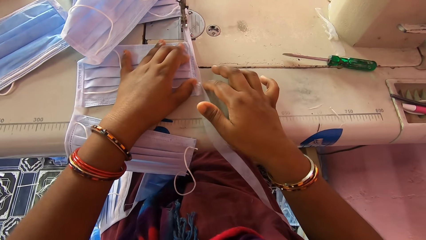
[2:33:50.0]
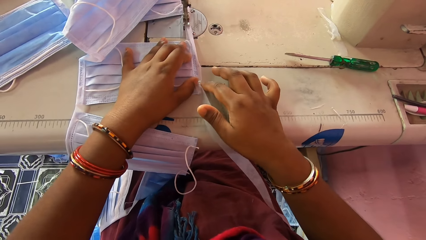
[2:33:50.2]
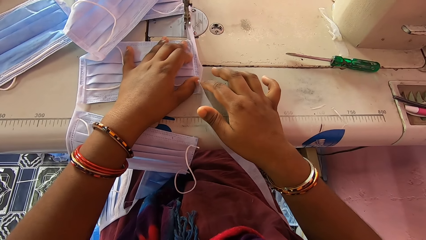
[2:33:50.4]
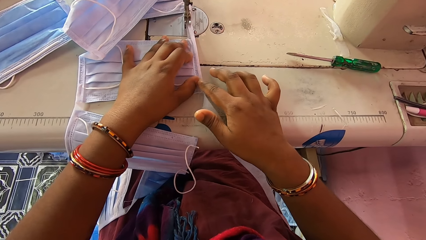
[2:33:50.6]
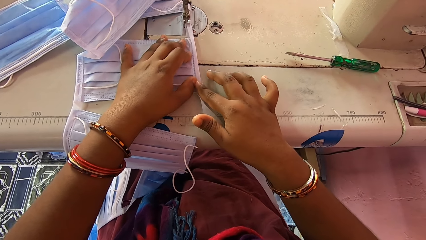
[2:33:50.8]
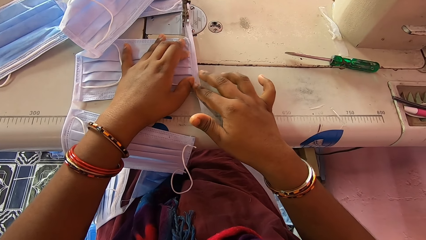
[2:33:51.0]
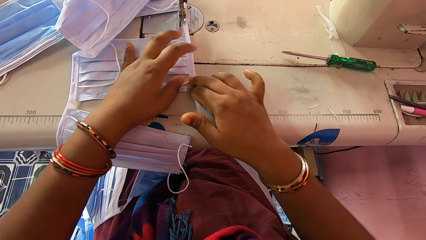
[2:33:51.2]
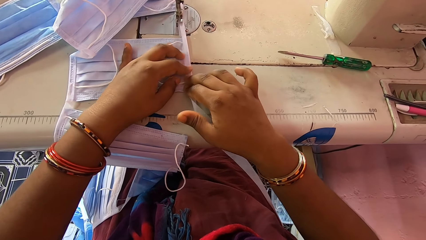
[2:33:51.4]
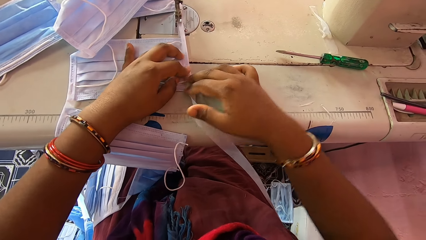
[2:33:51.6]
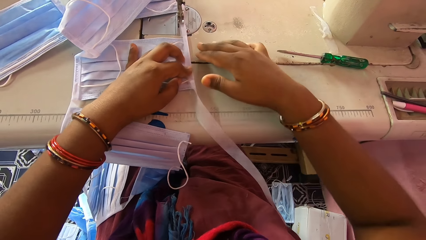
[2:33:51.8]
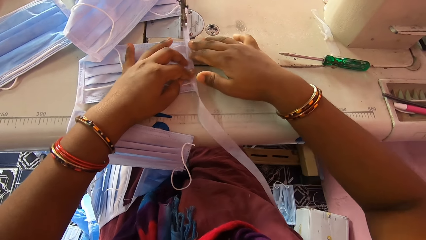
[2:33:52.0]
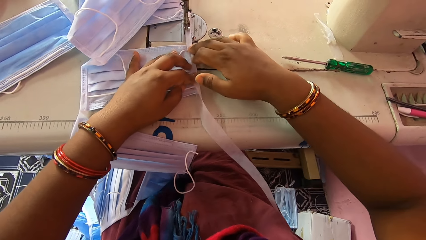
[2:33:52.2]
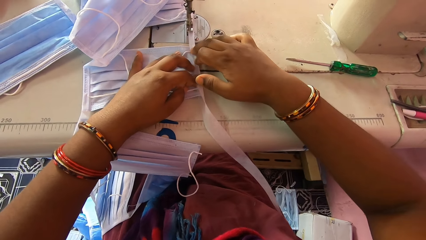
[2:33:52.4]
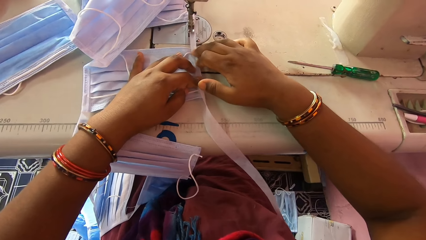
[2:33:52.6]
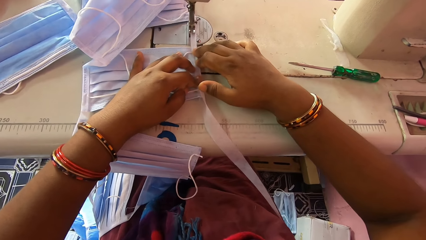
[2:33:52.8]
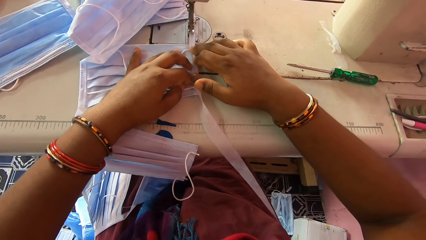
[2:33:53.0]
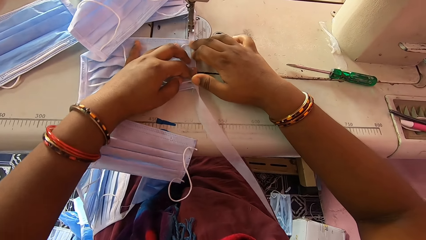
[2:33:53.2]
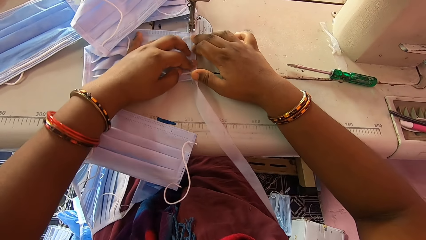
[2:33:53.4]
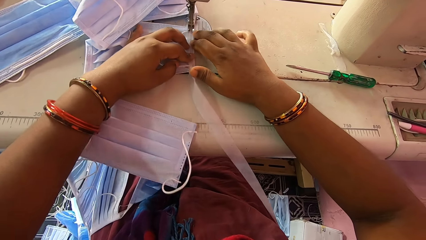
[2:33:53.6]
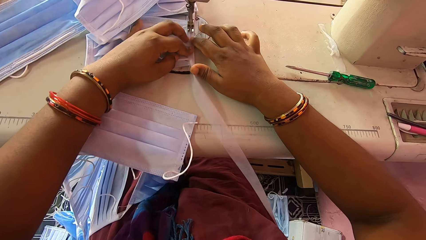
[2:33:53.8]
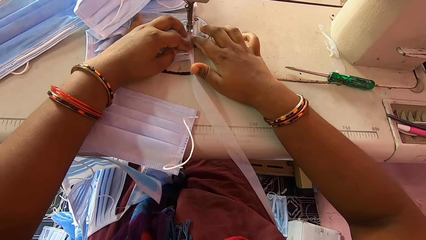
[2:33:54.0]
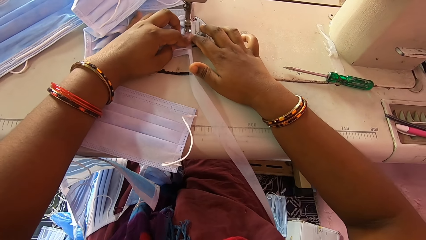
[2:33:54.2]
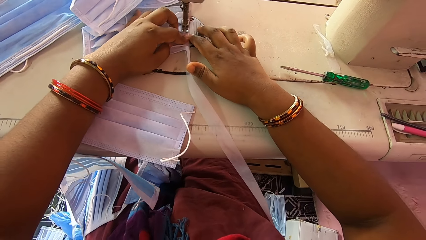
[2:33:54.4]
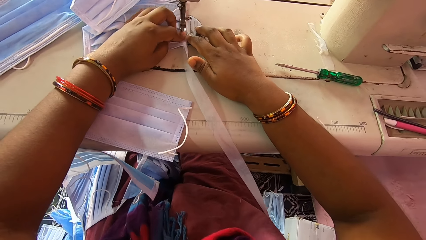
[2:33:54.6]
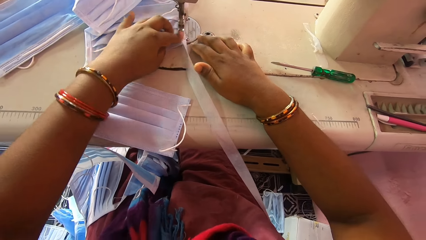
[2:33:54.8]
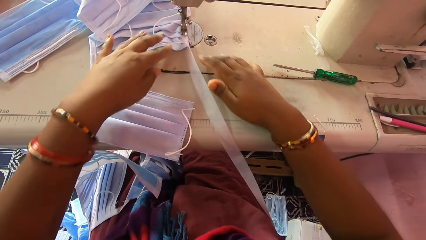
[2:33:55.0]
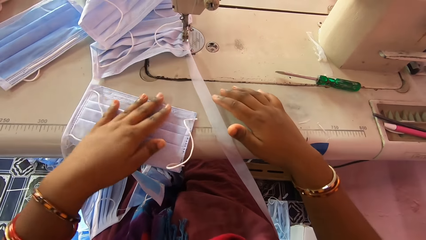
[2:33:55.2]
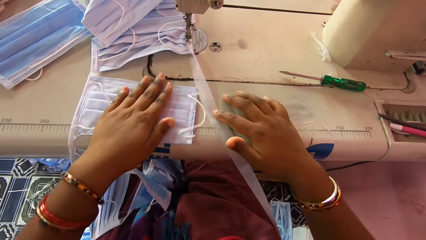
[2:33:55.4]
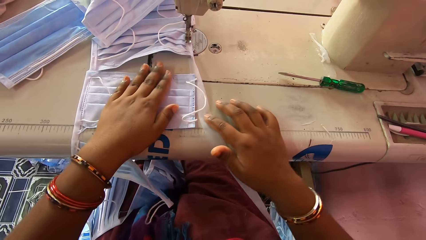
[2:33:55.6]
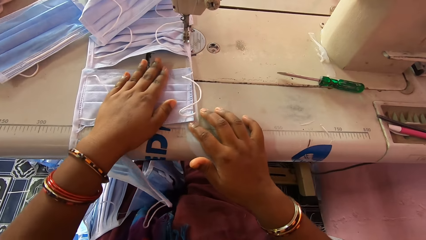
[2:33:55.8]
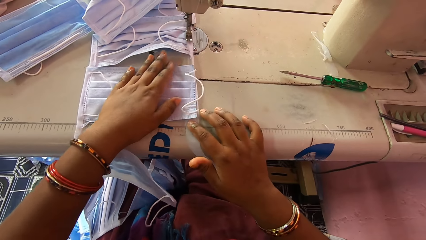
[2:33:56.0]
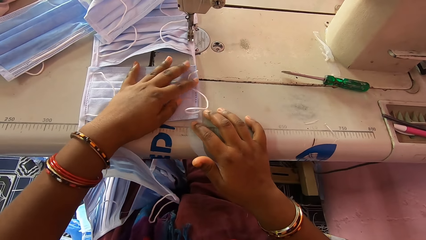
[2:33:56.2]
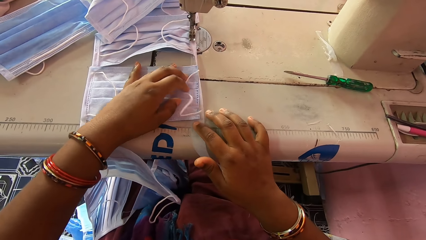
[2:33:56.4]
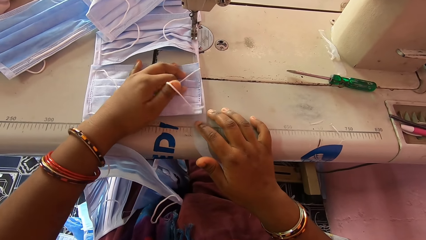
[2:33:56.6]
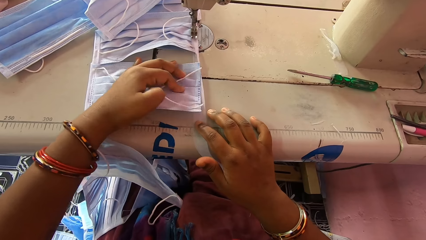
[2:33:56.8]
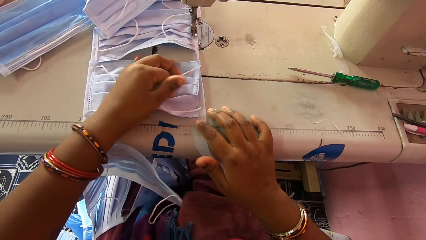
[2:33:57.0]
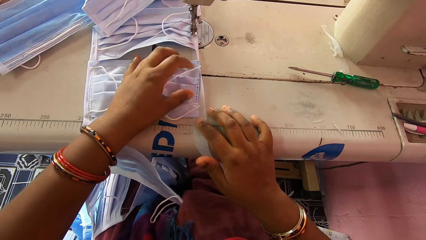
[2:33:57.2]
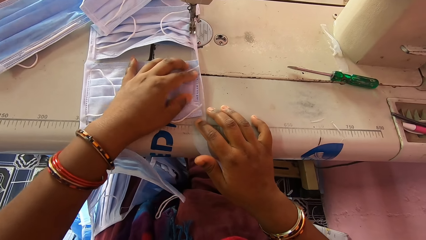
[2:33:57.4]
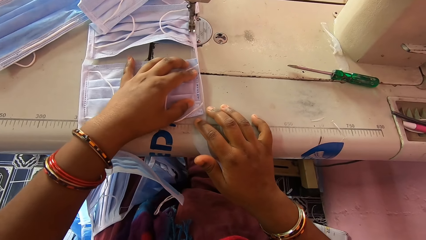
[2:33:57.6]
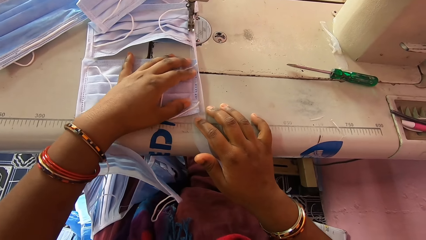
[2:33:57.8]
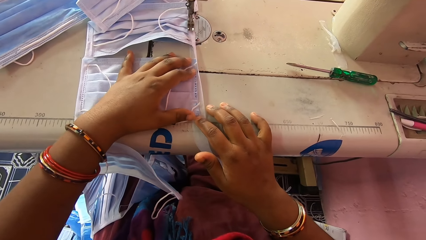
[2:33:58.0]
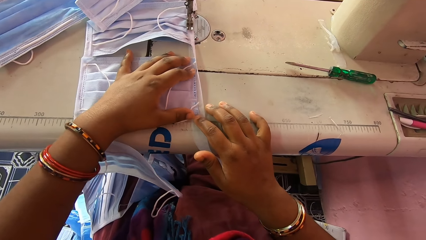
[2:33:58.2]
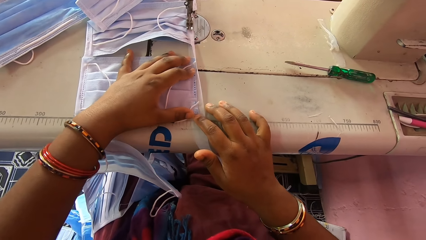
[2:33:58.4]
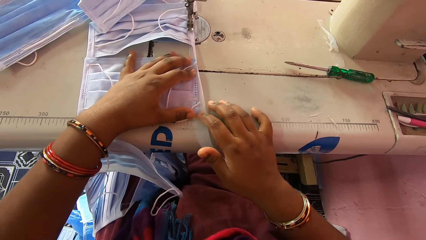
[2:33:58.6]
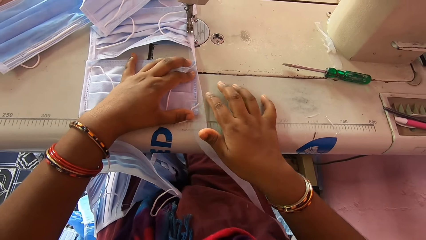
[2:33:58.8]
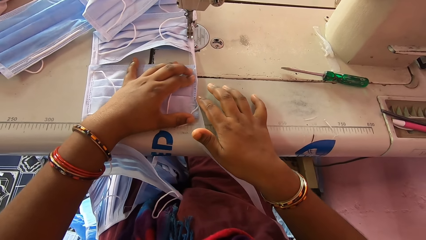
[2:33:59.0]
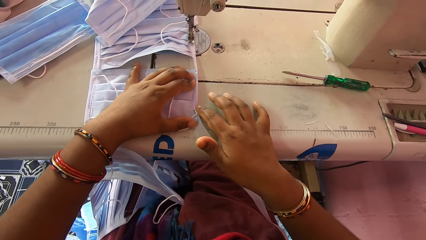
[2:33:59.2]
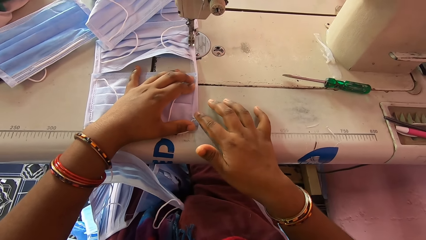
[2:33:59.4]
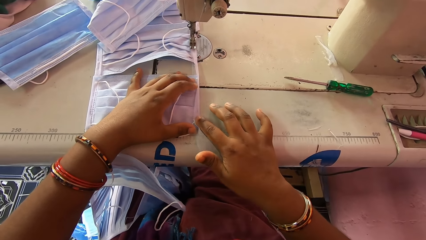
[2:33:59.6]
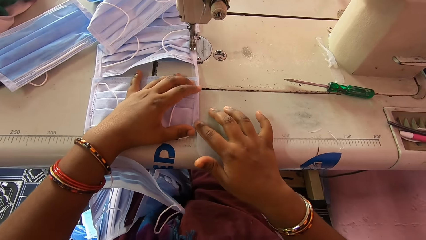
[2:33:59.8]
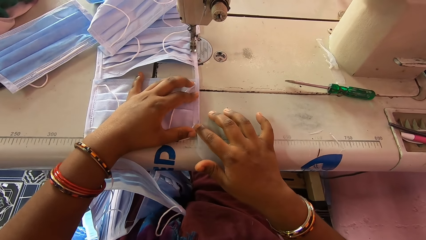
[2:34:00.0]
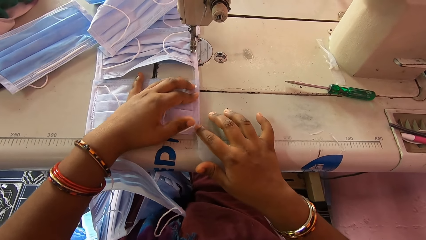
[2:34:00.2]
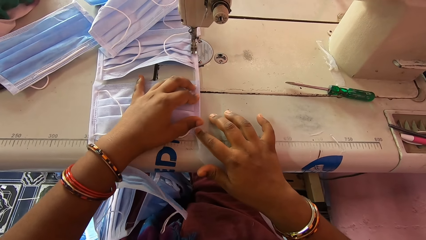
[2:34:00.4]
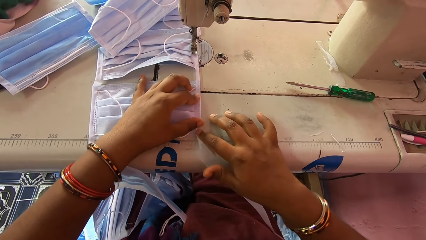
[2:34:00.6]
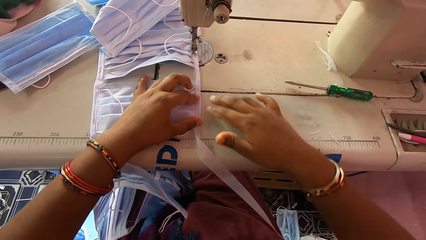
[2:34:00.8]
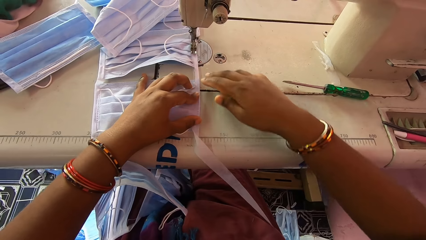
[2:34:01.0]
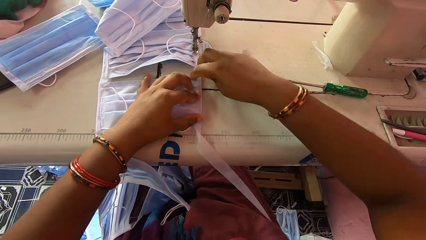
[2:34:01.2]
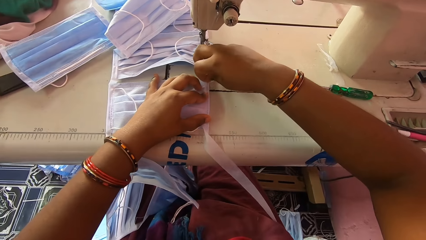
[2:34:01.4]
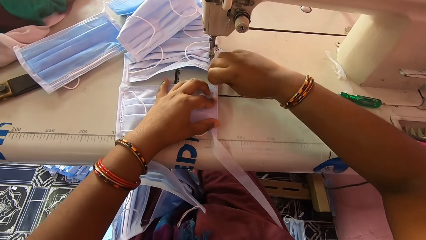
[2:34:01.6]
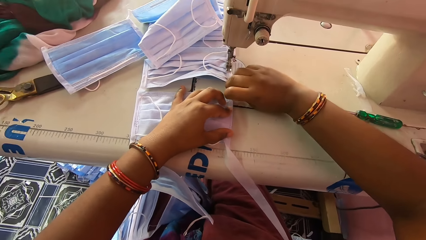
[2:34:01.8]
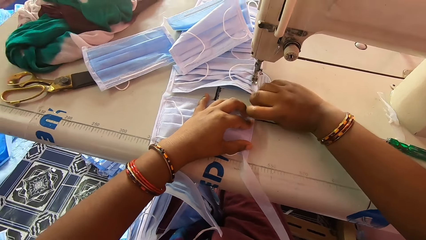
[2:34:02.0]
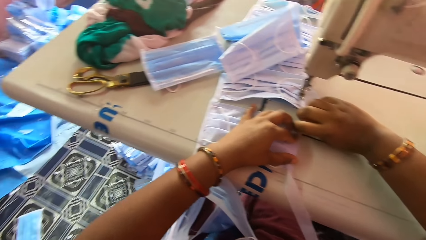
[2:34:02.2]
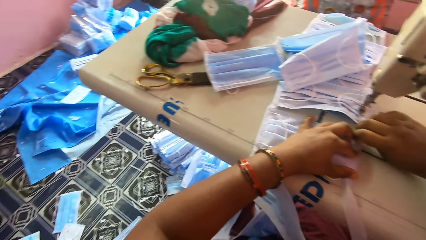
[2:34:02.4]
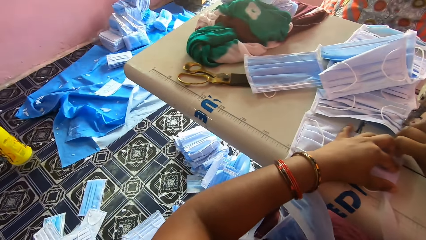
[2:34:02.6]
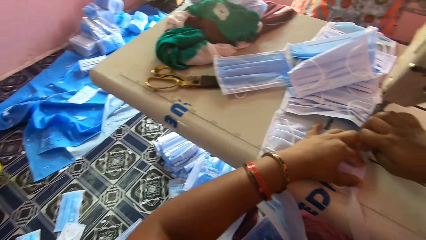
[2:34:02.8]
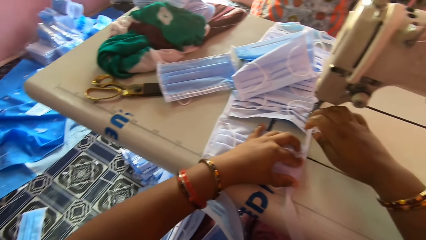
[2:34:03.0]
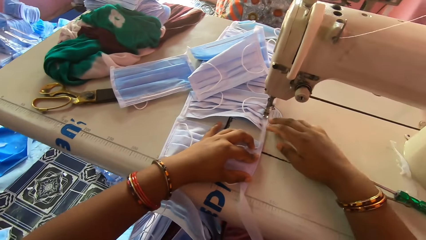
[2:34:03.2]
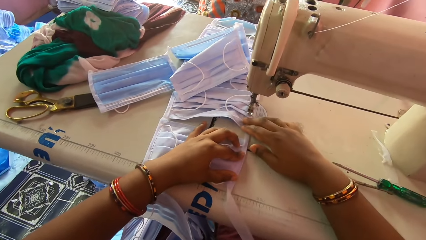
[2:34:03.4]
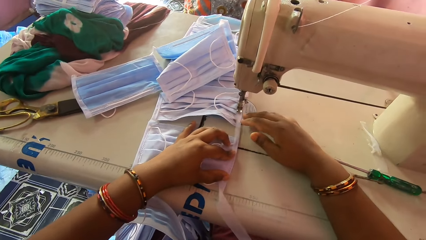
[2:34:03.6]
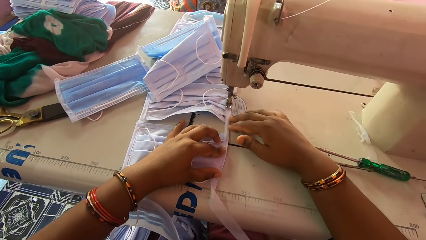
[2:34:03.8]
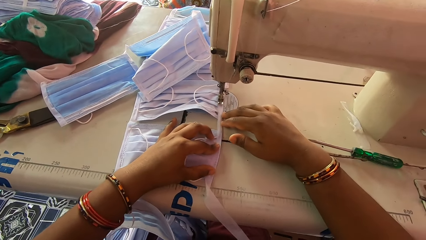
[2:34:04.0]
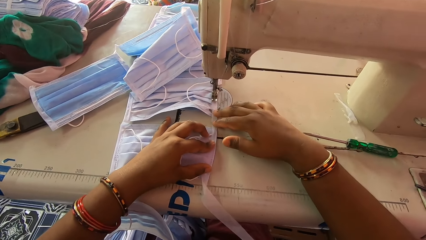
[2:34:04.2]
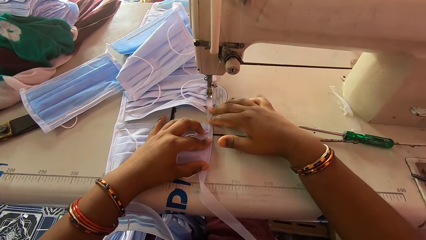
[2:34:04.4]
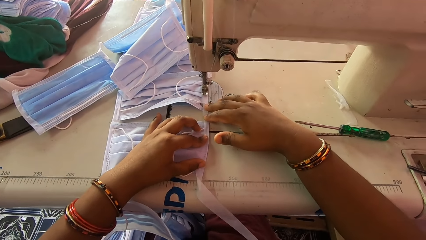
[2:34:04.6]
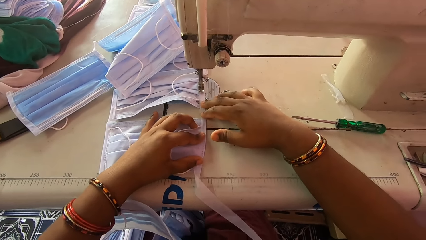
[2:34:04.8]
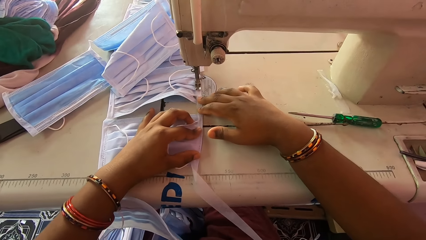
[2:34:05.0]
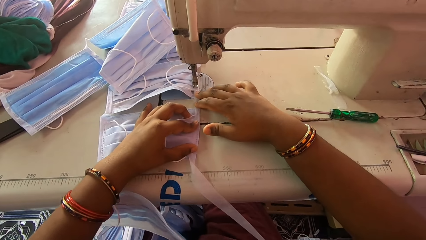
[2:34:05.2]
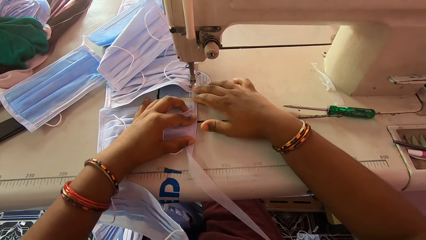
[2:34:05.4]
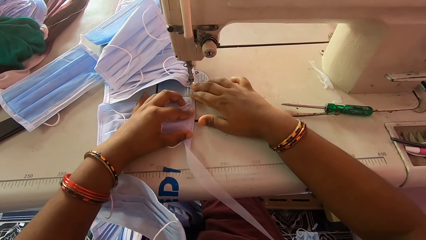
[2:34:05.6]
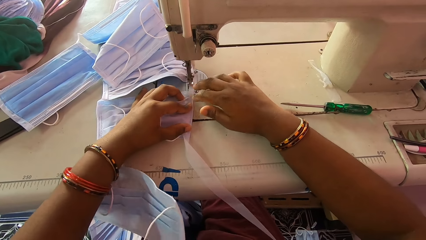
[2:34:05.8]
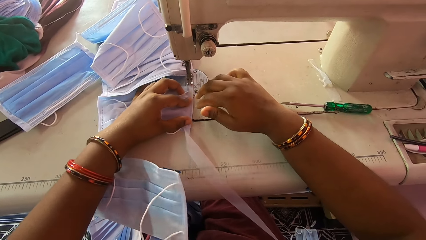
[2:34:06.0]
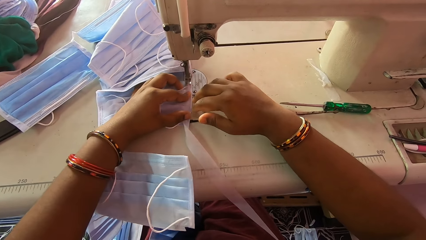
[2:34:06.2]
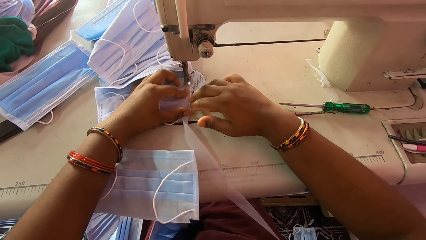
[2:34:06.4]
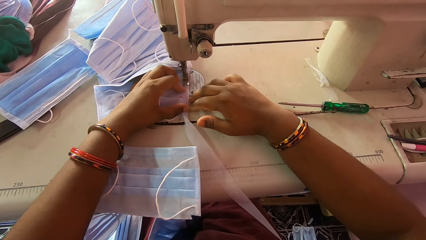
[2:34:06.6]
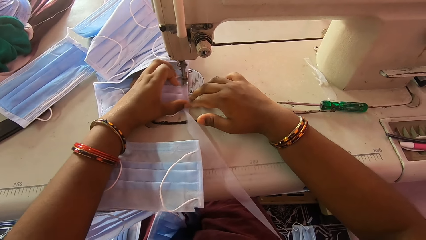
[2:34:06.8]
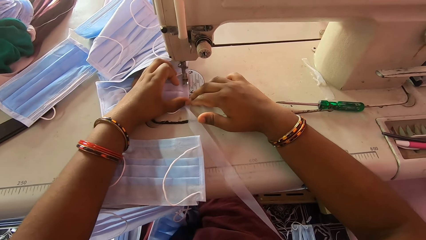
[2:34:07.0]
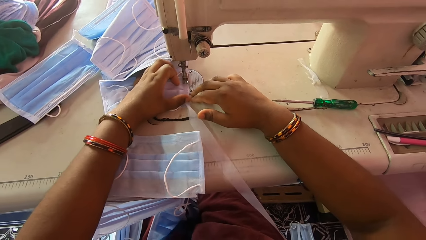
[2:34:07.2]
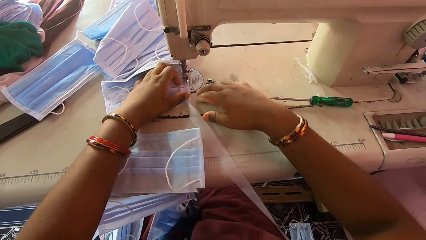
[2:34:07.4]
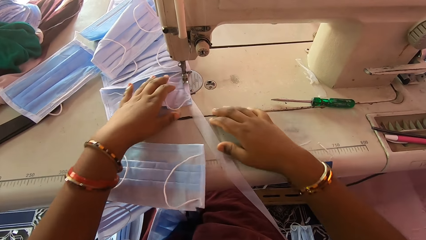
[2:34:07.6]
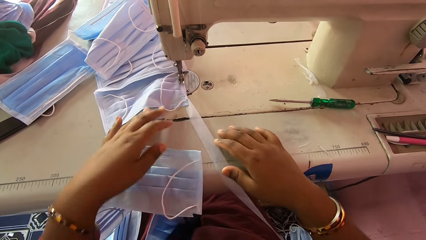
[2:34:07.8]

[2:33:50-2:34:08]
The camera wearer folds the stay tape around the edge of a nose mask or face mask with her hands on the machine bed. She sews the nose mask with the sewing machine. She adjusts the nose mask on the machine bed with her left hand. She smoothens the face mask. She adjusts the stay tape on the sewing machine bed with her right hand. She folds the stay tape around the edge of the nose mask with her hands on the machine bed. She sews the nose mask with the sewing machine.
